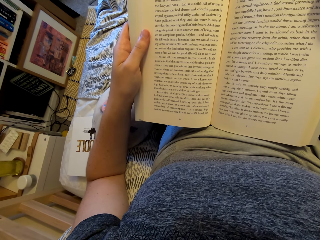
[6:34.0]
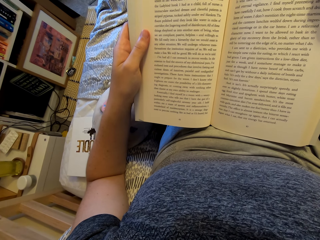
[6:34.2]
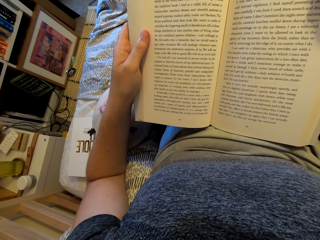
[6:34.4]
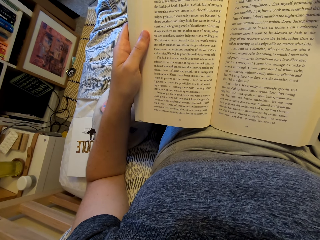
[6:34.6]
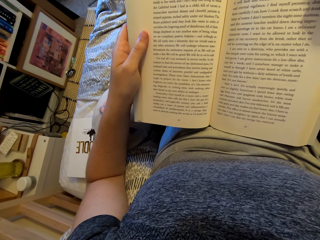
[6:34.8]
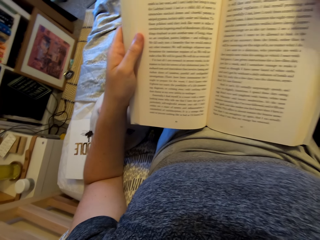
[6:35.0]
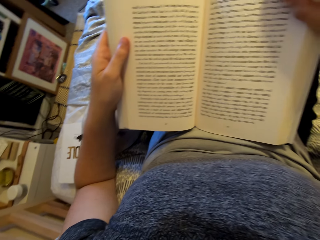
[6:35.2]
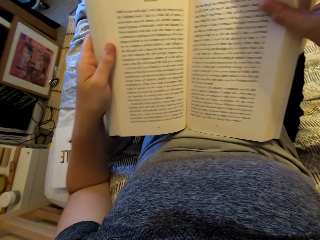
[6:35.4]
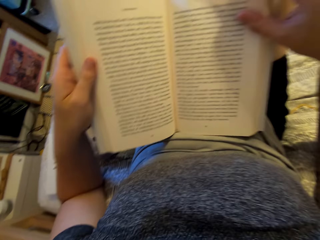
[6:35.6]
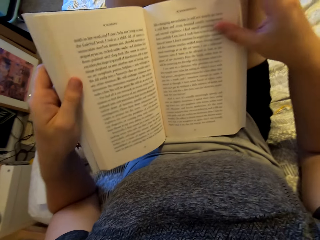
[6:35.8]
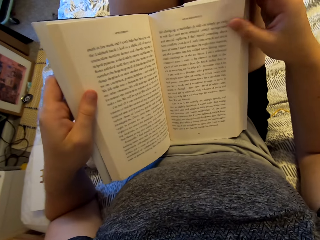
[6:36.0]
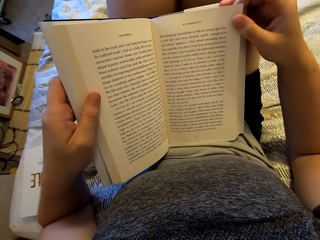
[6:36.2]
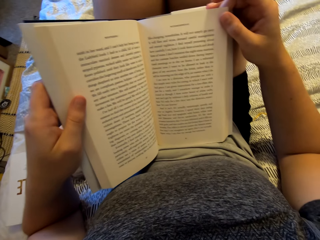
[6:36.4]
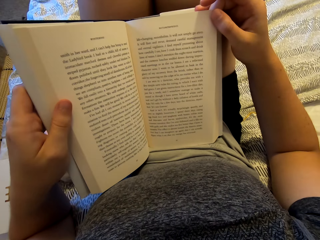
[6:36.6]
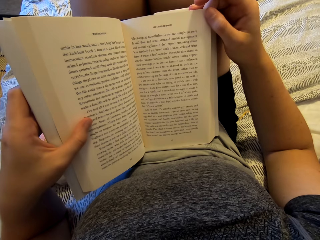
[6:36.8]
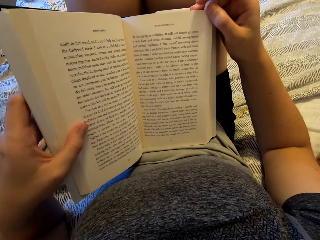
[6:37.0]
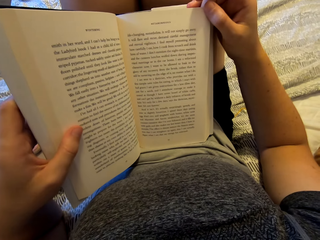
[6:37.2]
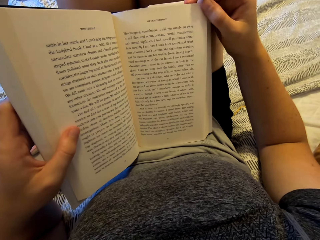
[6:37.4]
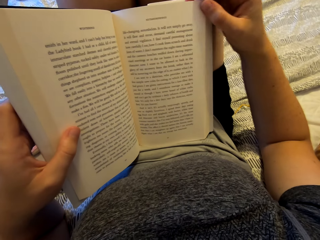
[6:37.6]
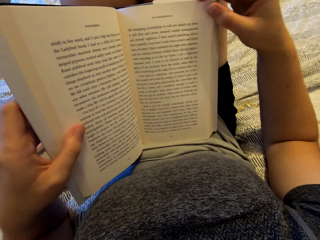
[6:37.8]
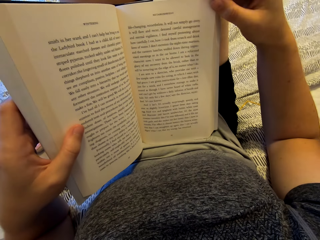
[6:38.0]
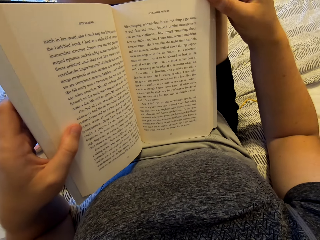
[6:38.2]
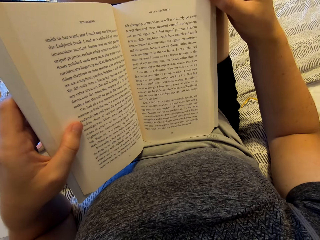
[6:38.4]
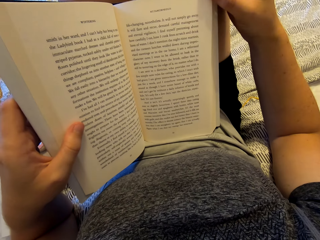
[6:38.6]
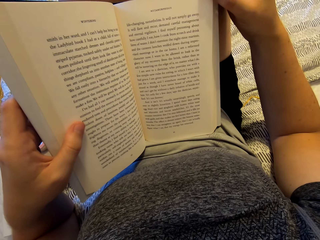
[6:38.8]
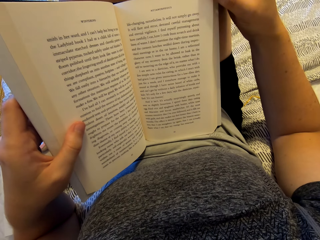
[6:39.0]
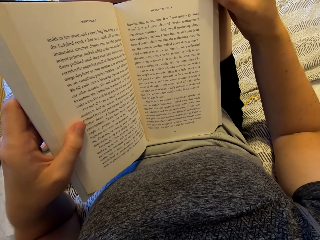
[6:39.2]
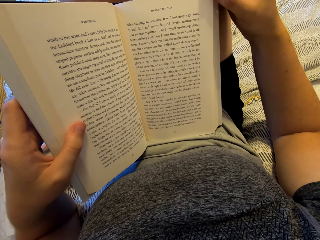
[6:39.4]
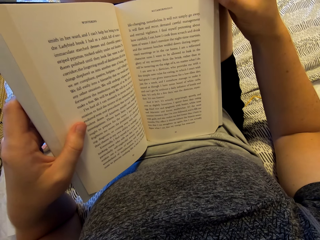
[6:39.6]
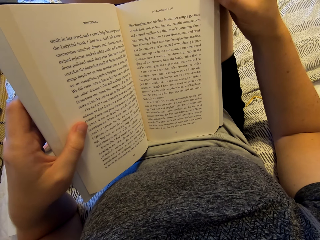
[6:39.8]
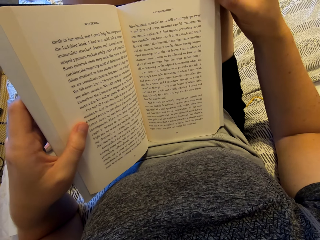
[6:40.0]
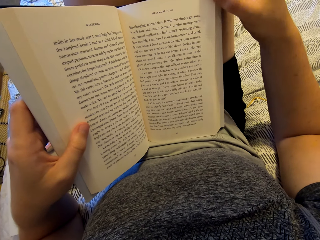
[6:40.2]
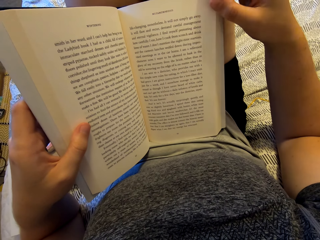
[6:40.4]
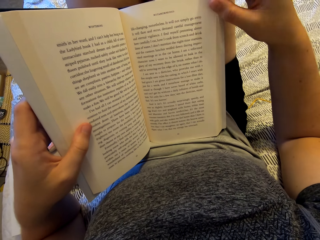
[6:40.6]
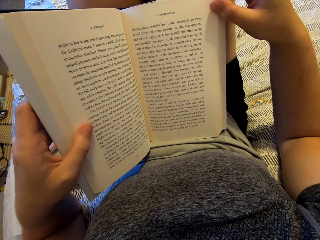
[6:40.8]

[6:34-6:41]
The camera wearer moves the book.

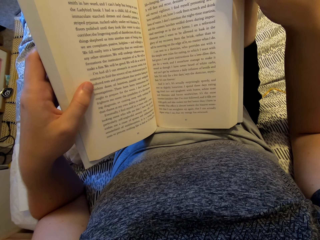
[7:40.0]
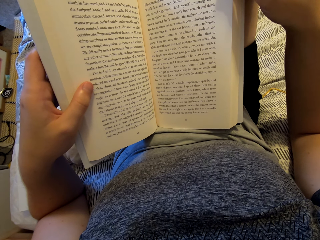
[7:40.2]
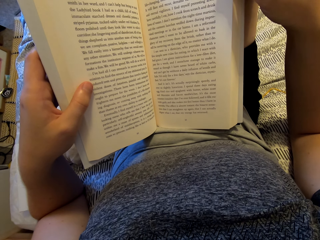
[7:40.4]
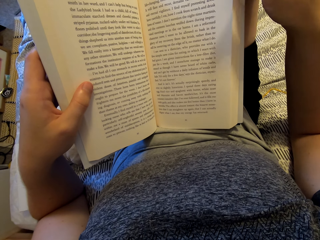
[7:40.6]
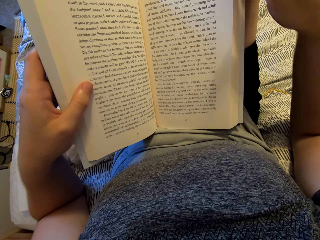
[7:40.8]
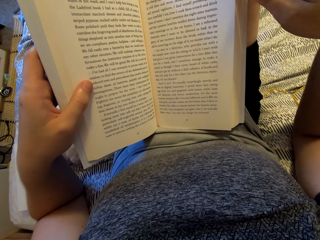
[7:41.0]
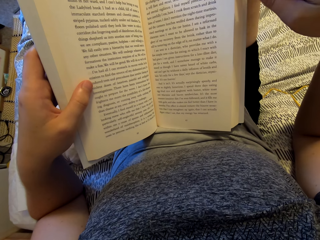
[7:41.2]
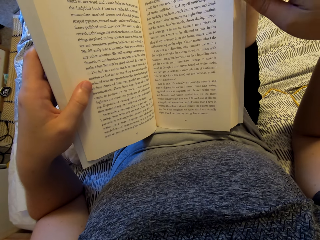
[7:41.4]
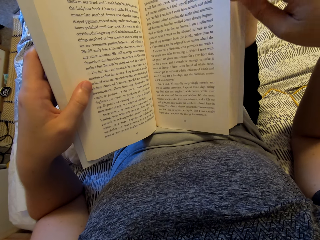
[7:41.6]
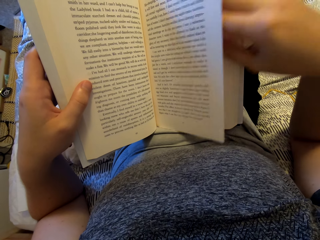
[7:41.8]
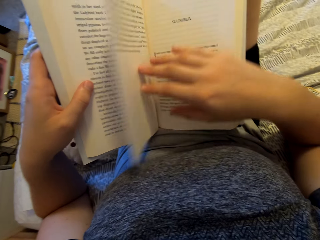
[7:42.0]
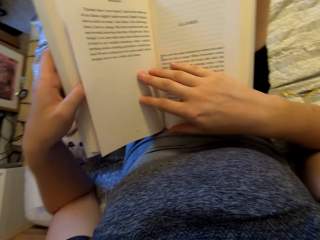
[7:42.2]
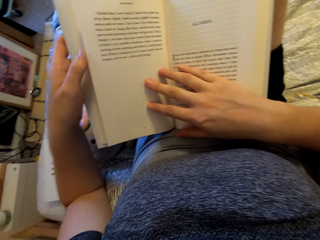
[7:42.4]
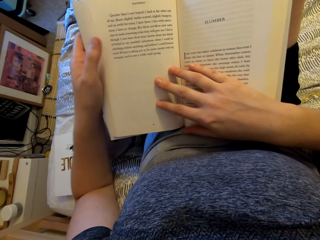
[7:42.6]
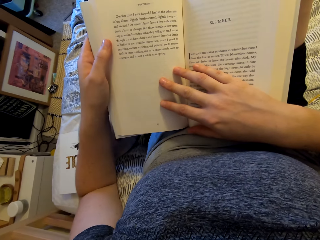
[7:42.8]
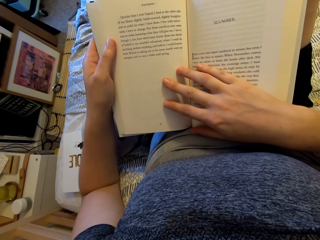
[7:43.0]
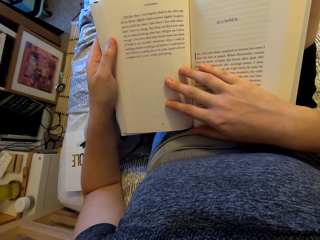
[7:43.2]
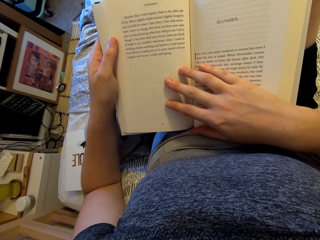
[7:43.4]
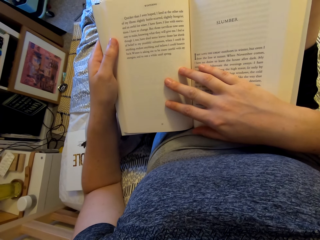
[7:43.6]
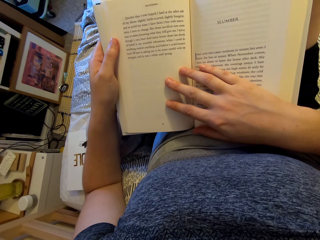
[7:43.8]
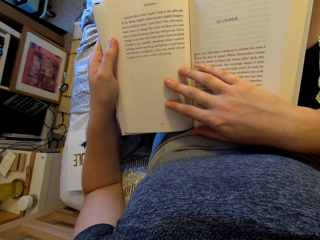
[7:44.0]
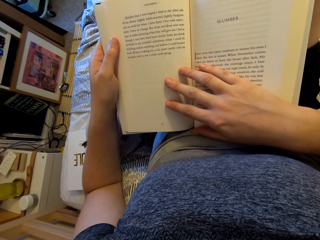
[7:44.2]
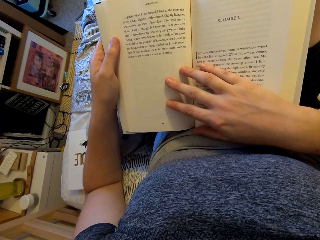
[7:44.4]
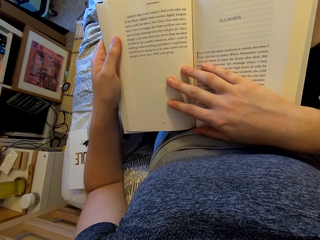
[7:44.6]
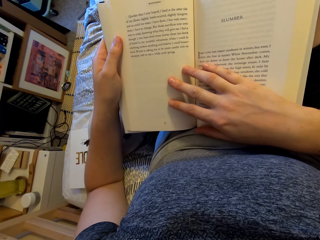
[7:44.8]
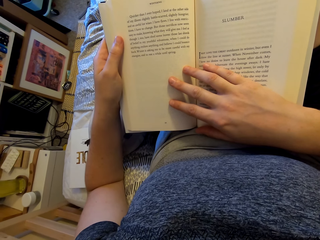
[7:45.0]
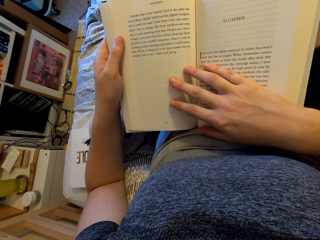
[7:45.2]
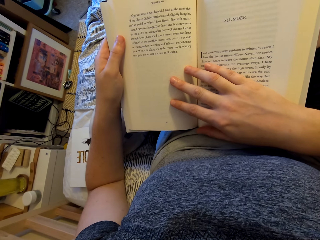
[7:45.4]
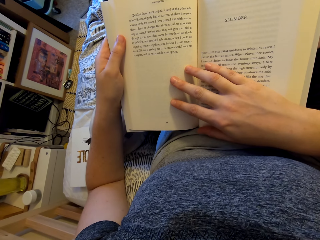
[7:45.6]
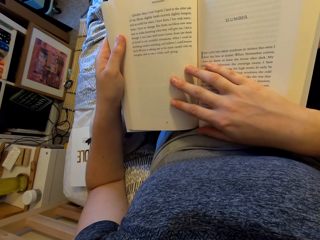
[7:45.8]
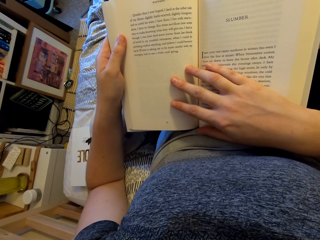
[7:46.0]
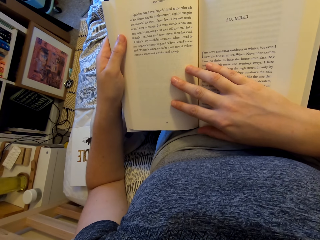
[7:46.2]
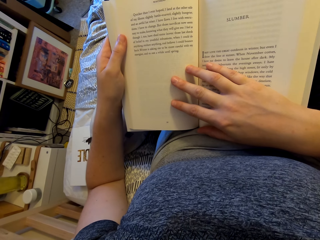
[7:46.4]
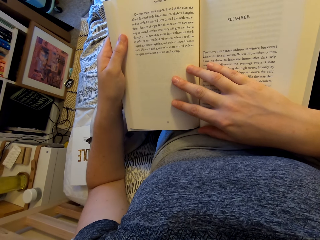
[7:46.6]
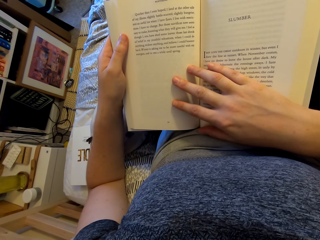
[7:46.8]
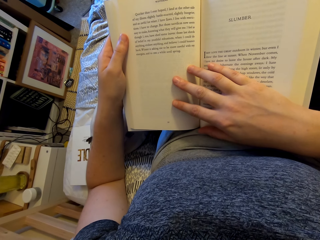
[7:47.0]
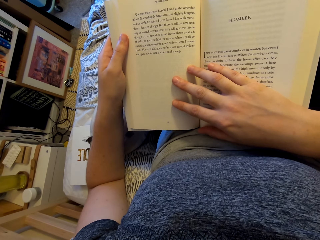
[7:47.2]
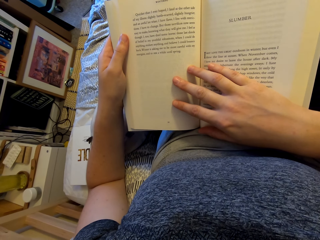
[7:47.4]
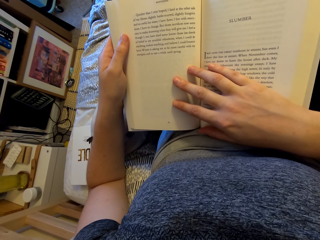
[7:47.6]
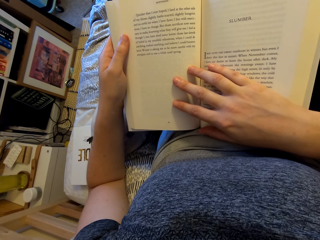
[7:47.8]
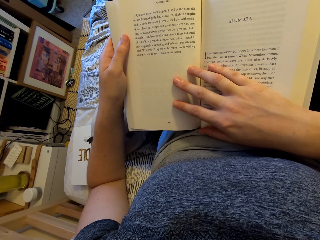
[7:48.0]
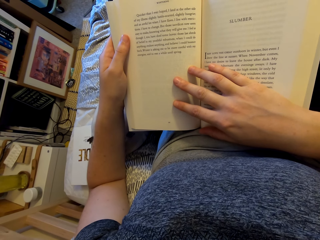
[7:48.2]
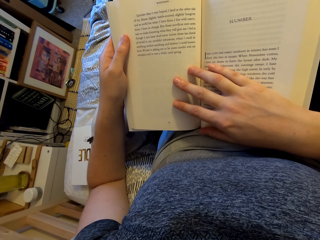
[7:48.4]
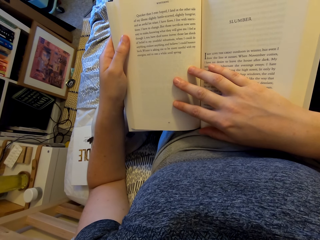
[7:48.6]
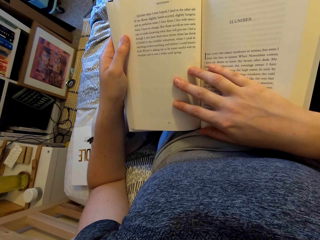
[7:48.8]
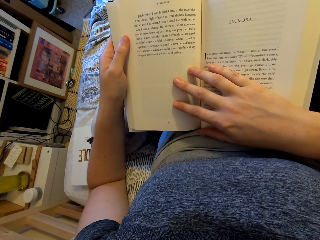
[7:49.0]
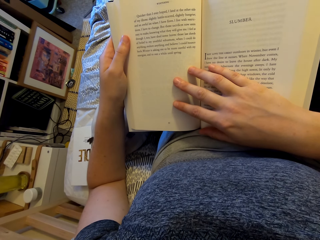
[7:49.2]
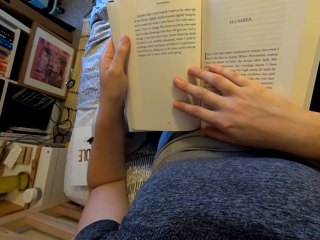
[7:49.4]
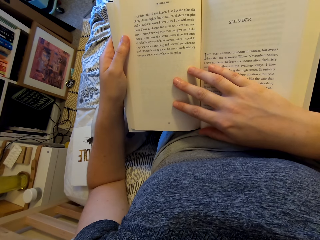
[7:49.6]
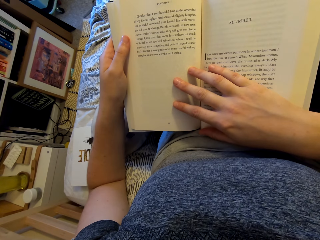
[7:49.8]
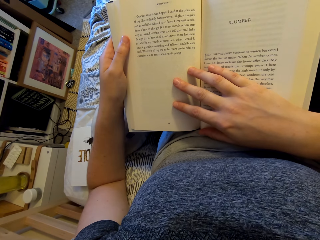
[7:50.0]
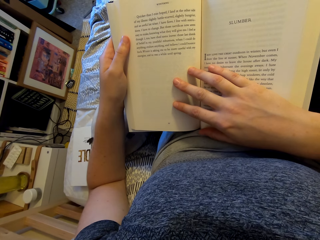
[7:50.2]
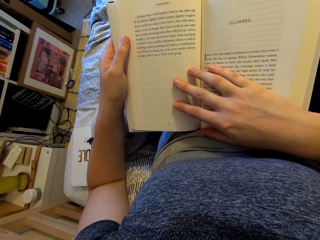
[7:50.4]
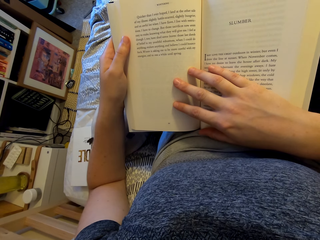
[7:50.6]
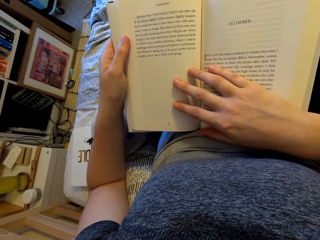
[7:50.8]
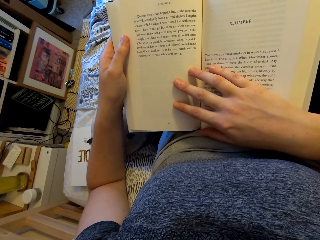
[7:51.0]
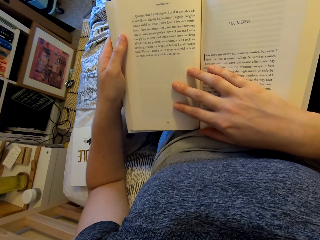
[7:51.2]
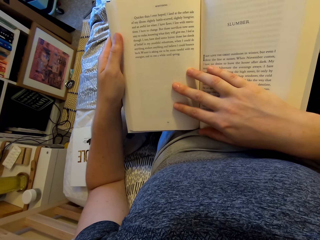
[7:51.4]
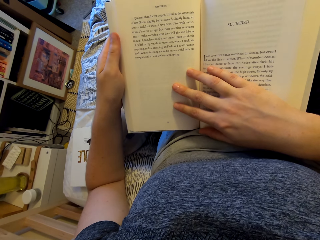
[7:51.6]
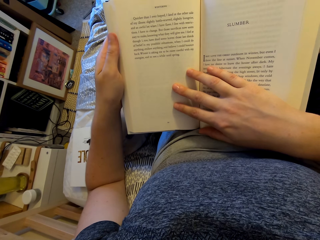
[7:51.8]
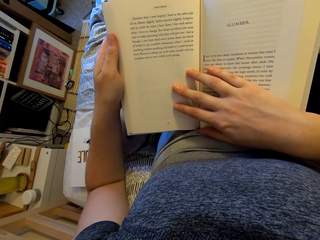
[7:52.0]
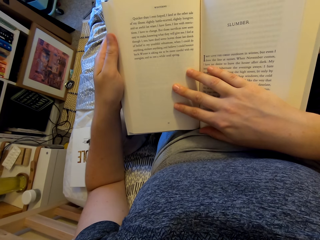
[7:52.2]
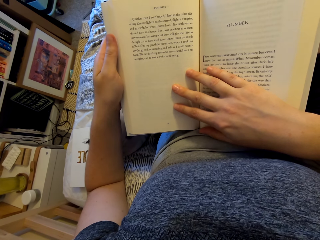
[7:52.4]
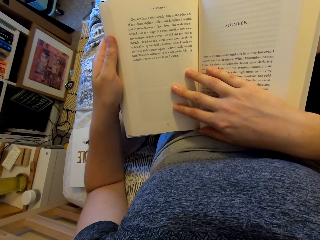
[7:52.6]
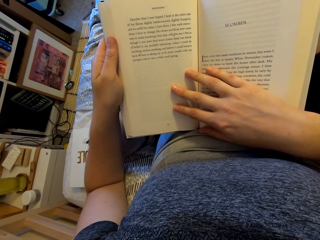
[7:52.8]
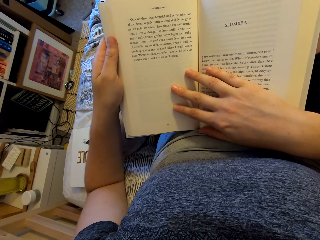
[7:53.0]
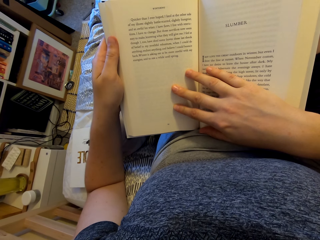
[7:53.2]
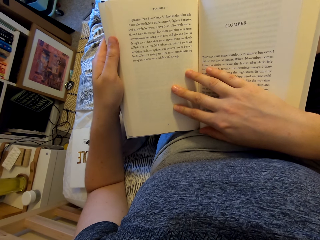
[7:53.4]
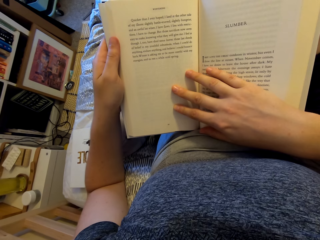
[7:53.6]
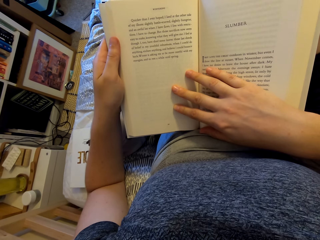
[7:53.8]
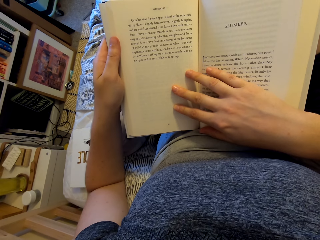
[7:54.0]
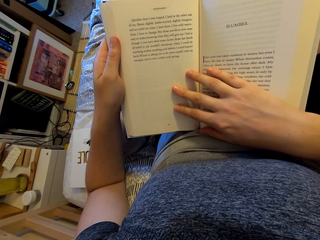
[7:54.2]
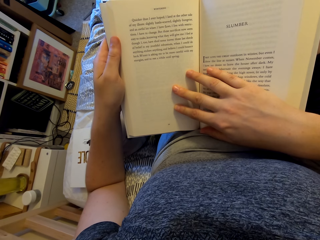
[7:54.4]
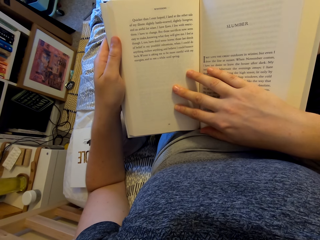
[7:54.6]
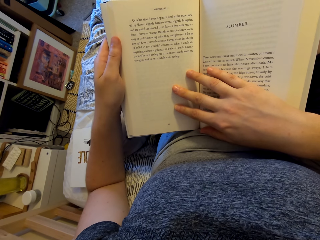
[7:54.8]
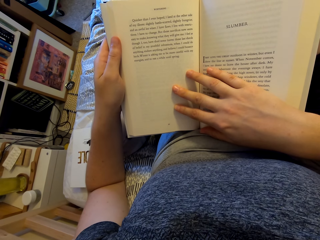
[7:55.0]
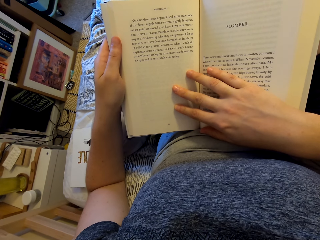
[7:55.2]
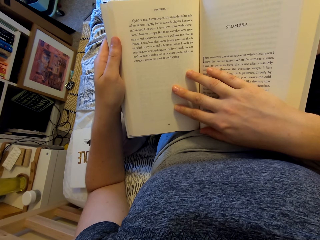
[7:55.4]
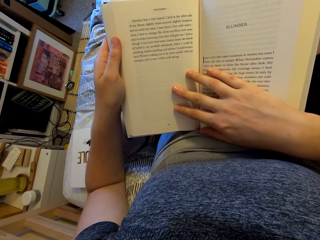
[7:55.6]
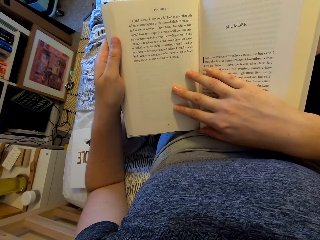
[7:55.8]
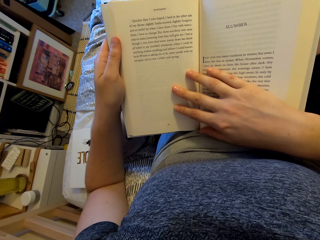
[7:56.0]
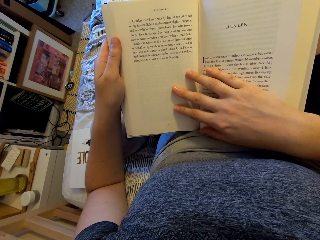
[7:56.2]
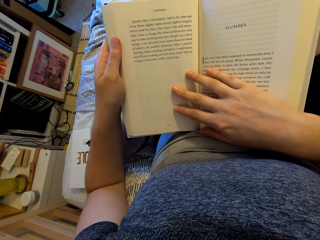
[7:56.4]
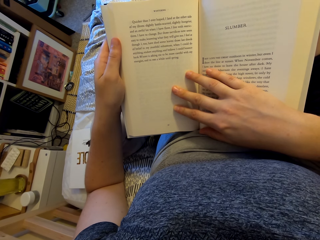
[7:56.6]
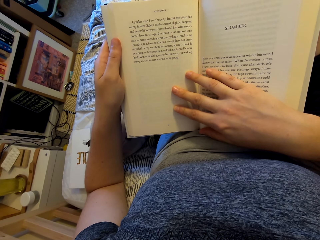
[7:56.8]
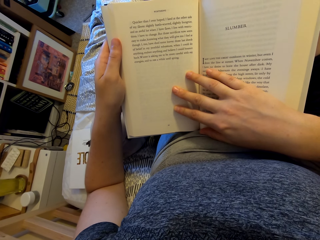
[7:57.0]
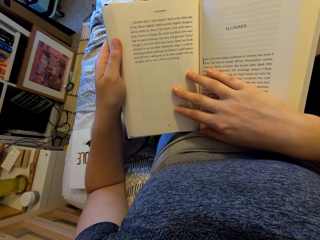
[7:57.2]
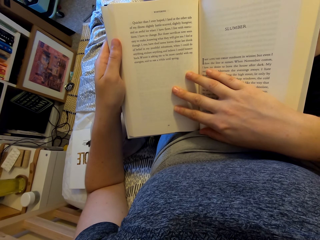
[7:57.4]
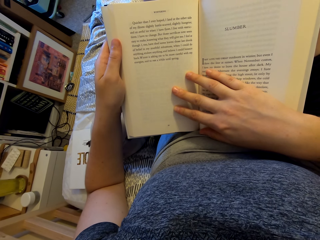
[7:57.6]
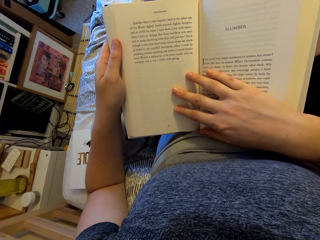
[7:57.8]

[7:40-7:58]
The camera wearer turns to the next page of the book. They read the book. They hold the storybook.
